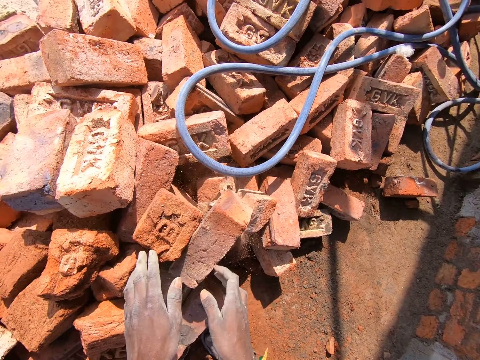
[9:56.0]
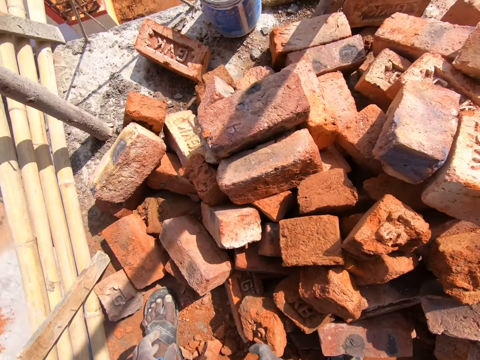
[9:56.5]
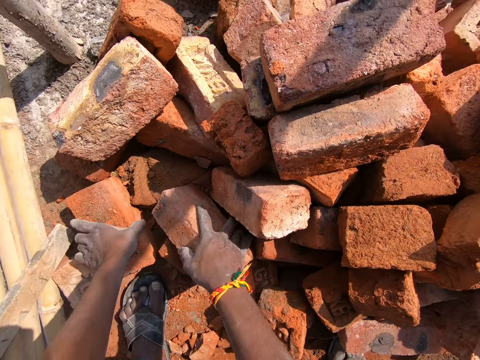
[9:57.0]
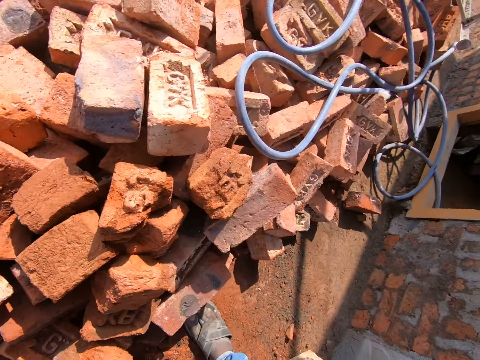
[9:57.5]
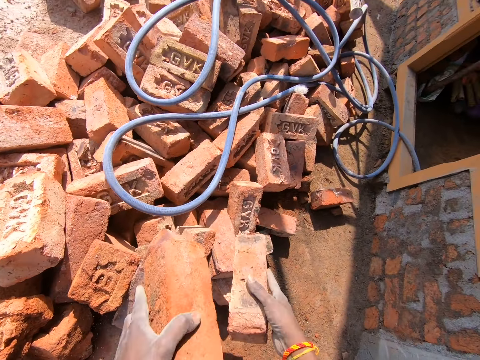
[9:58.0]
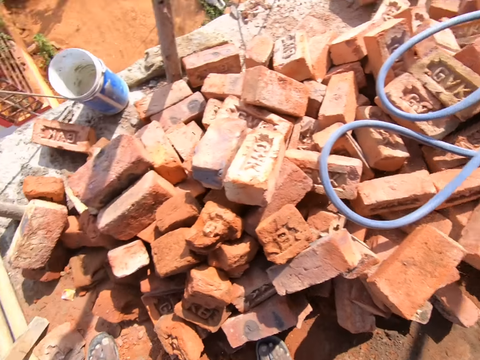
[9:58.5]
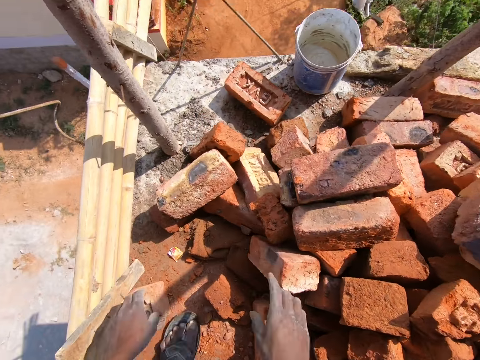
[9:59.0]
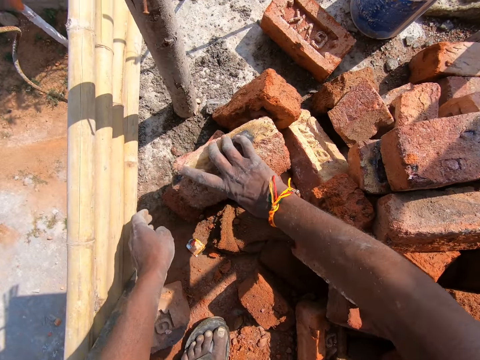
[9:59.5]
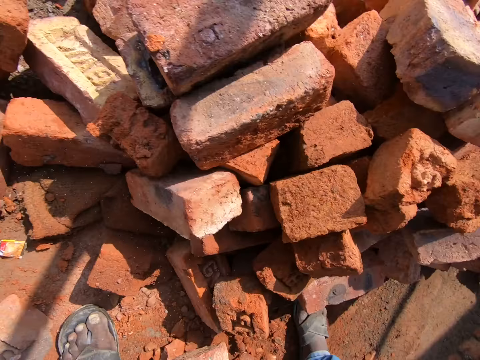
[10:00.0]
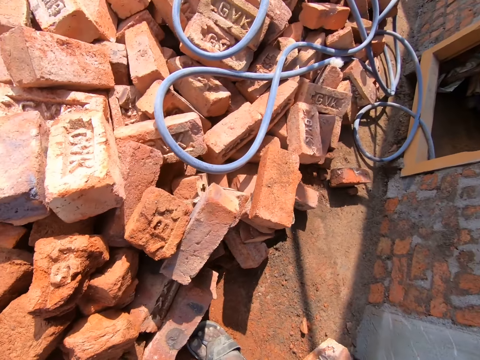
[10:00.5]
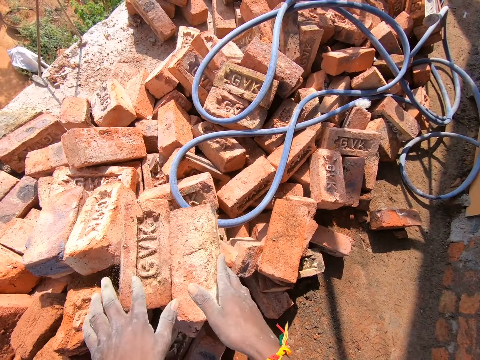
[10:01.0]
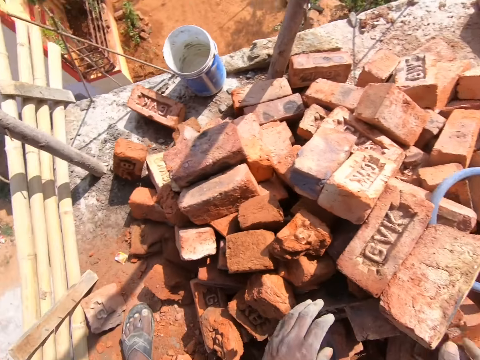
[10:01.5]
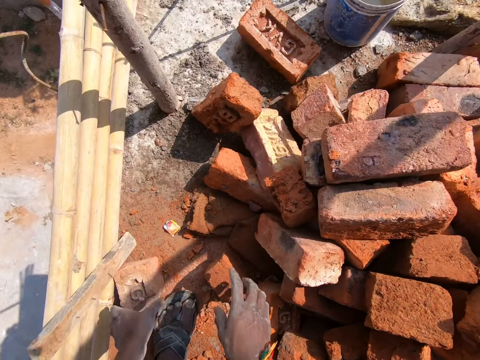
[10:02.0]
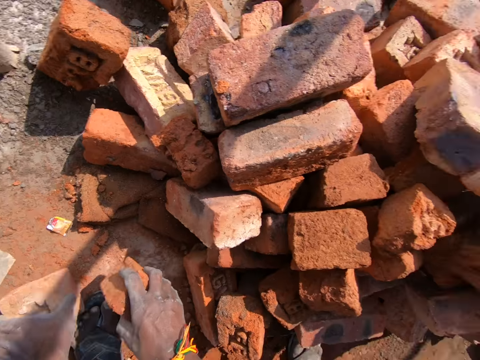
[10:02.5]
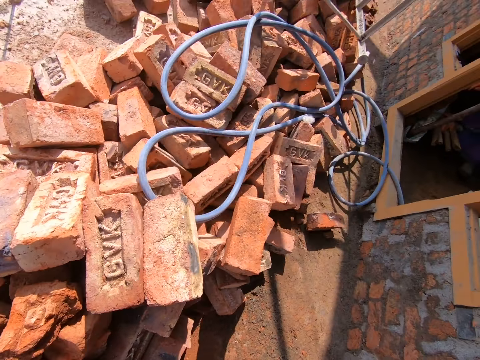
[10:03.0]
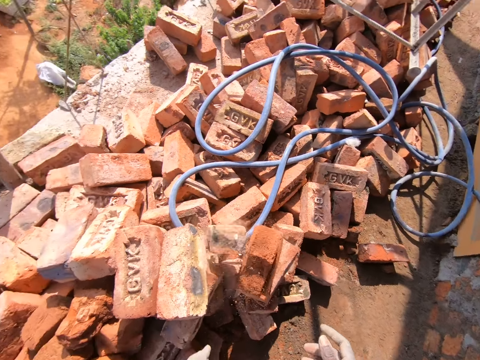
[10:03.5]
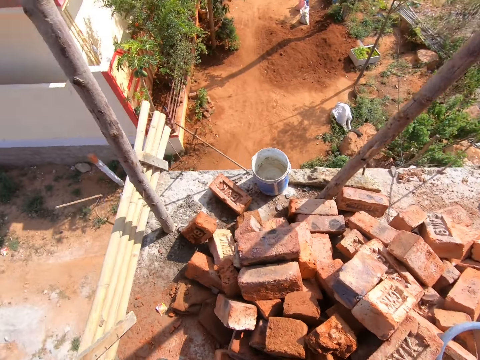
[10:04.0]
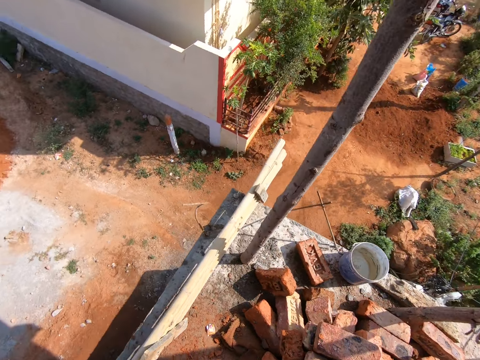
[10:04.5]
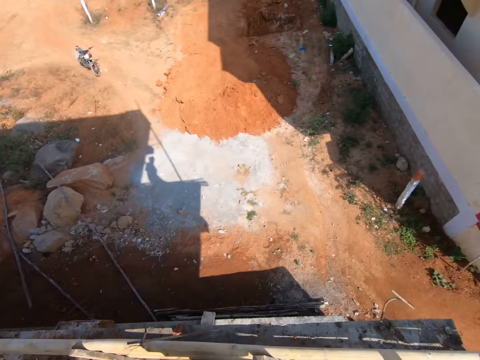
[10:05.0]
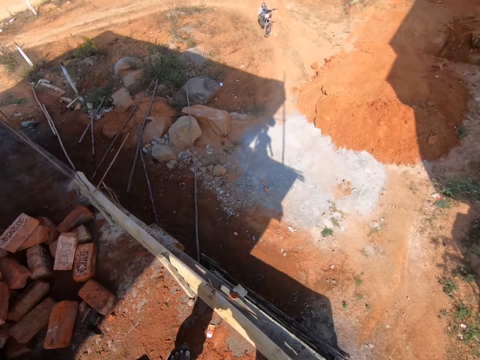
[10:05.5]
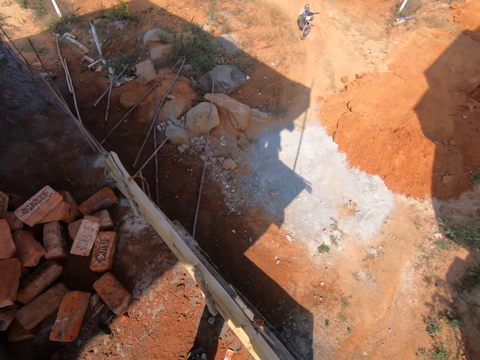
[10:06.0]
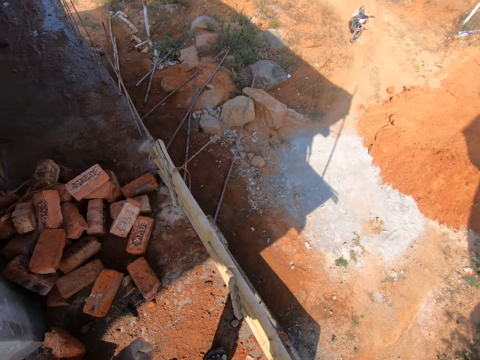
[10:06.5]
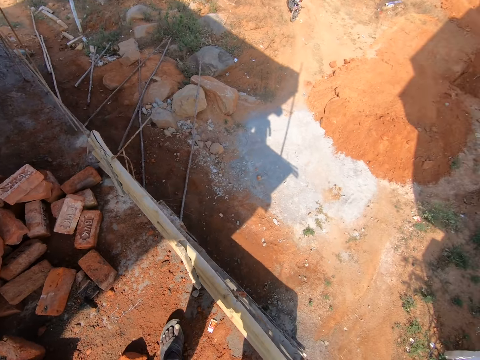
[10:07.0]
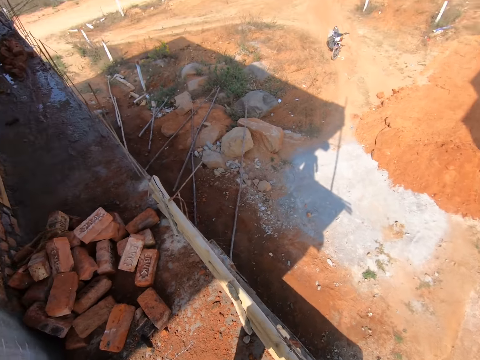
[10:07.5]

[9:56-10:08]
The camera wearer puts the bricks down. They pick up the bricks and put the bricks down. They pick up a brick and put the bricks down. They pick up the bricks and put the bricks down. They look around the construction site.

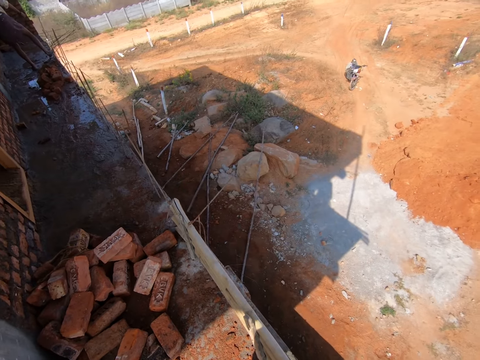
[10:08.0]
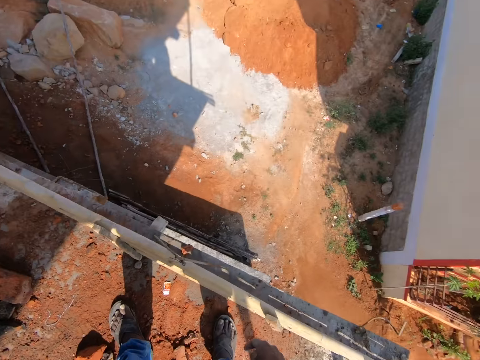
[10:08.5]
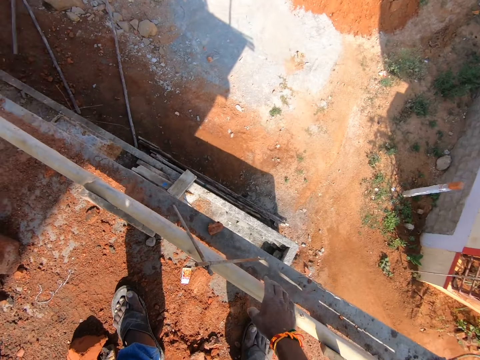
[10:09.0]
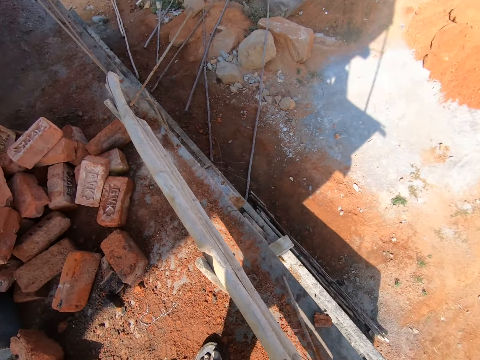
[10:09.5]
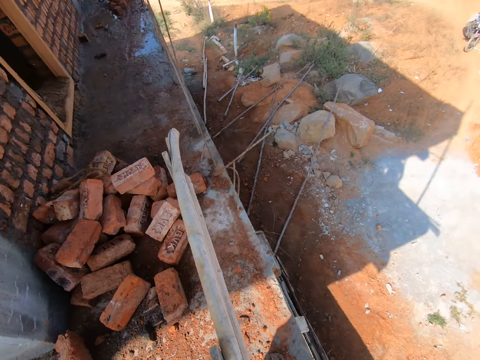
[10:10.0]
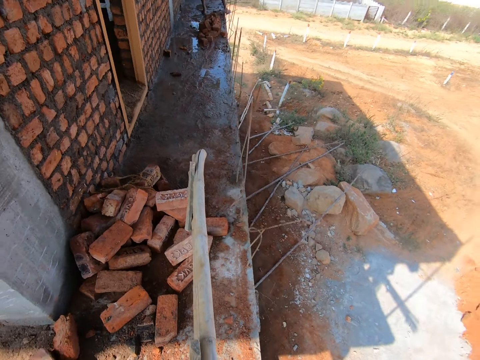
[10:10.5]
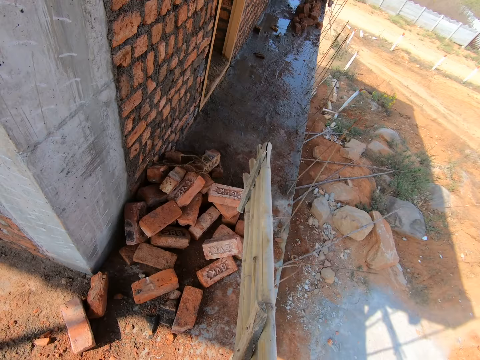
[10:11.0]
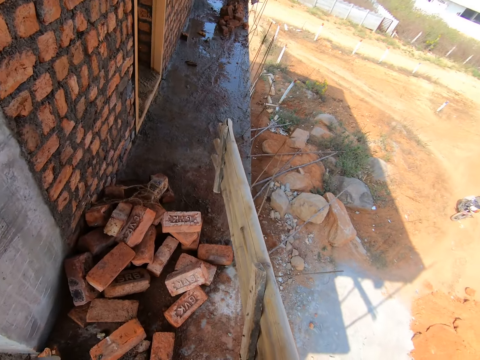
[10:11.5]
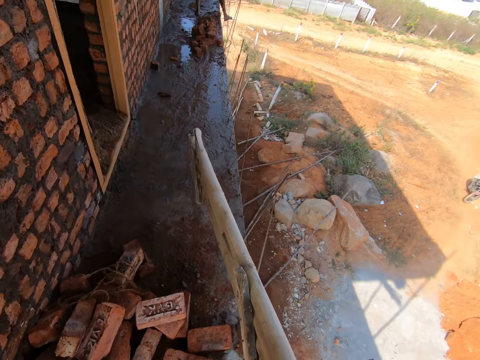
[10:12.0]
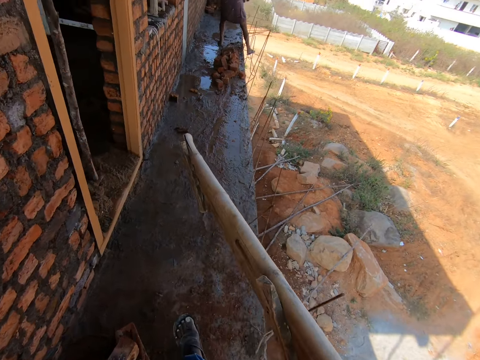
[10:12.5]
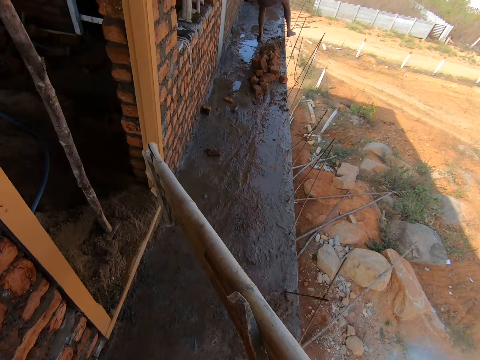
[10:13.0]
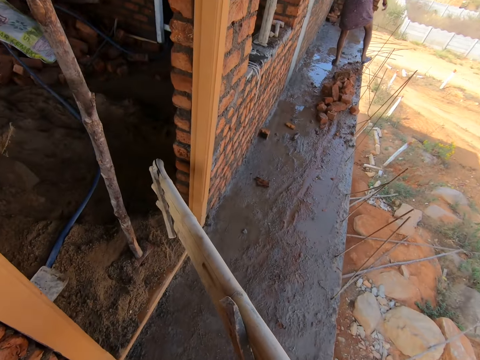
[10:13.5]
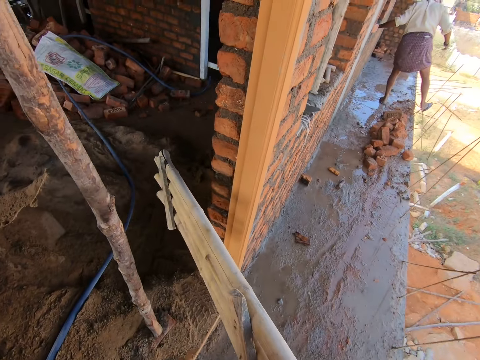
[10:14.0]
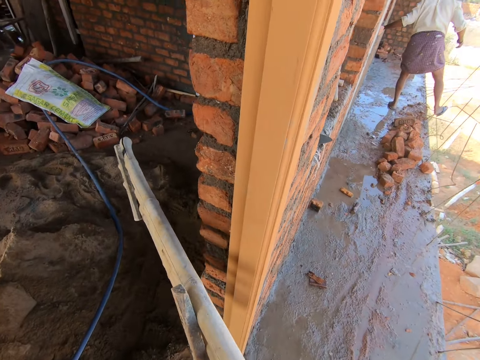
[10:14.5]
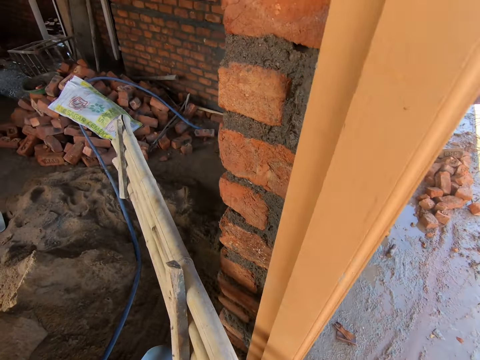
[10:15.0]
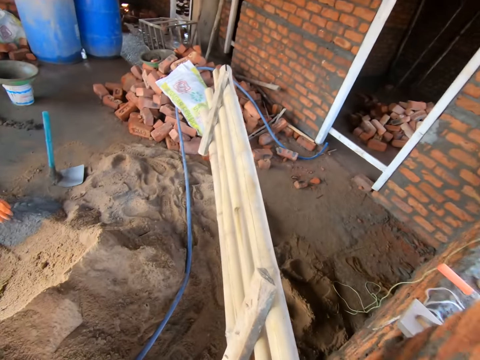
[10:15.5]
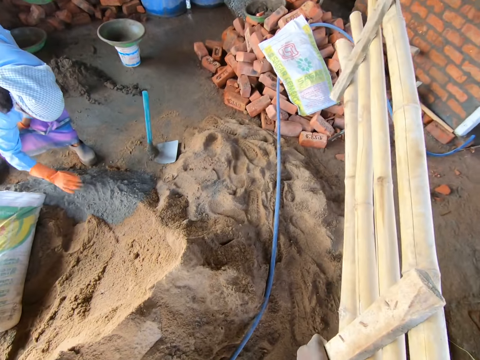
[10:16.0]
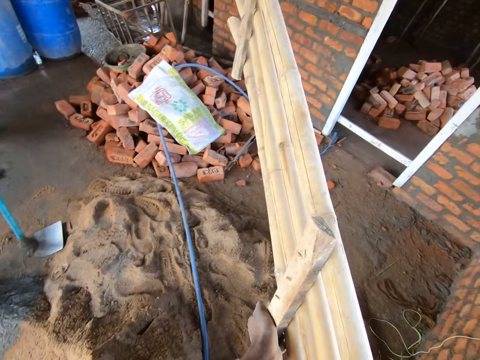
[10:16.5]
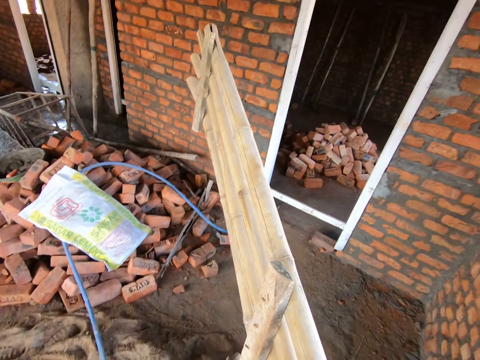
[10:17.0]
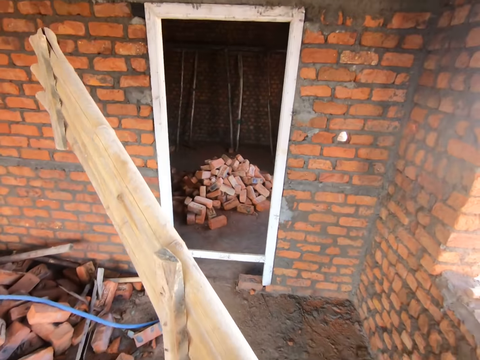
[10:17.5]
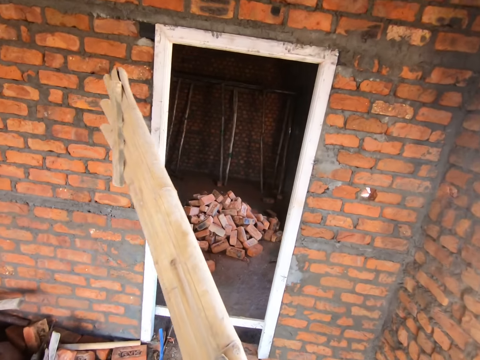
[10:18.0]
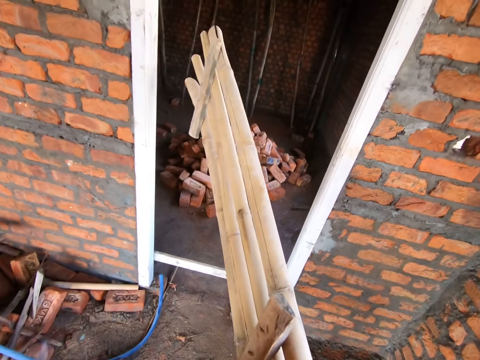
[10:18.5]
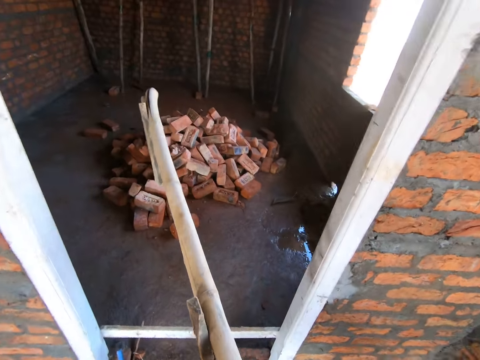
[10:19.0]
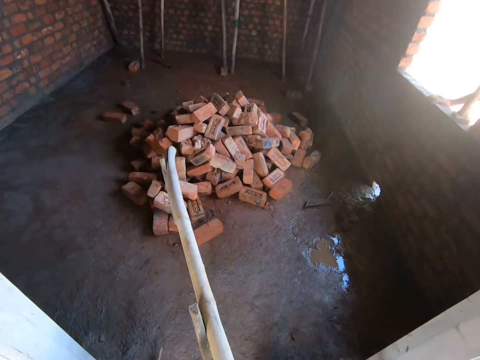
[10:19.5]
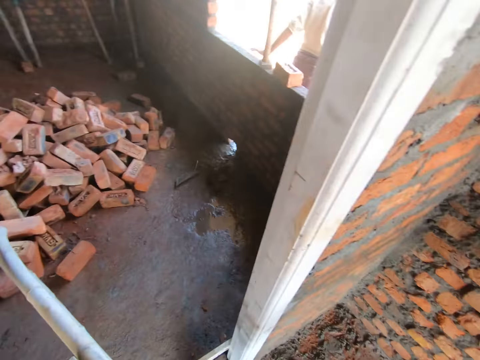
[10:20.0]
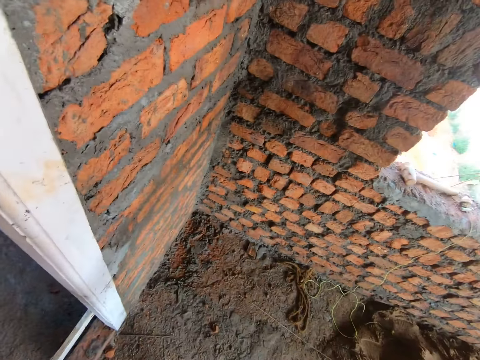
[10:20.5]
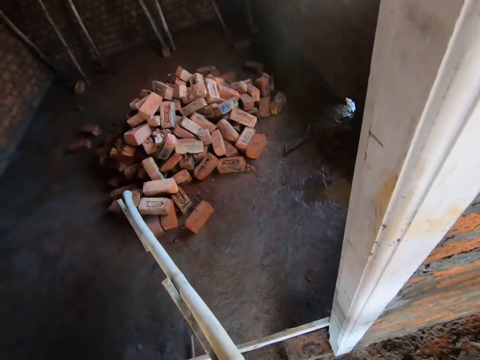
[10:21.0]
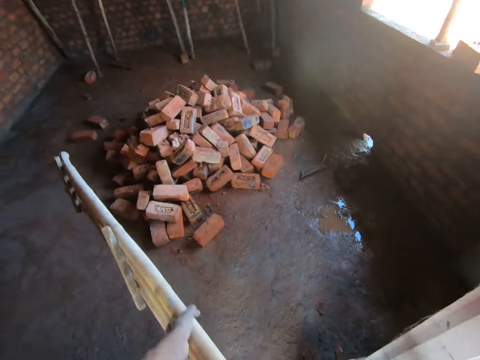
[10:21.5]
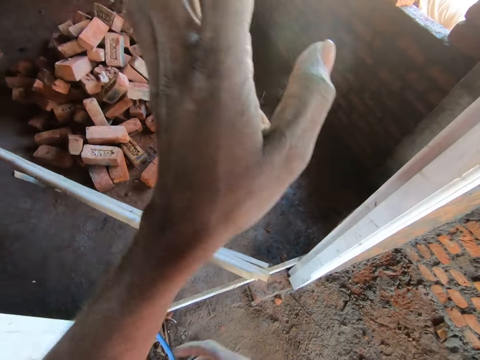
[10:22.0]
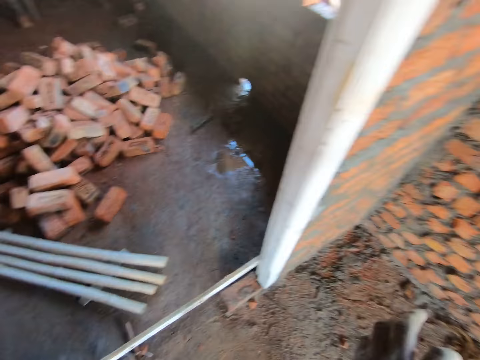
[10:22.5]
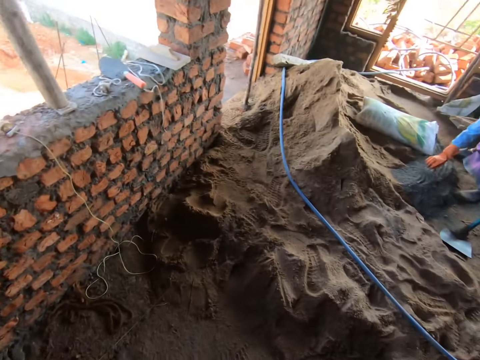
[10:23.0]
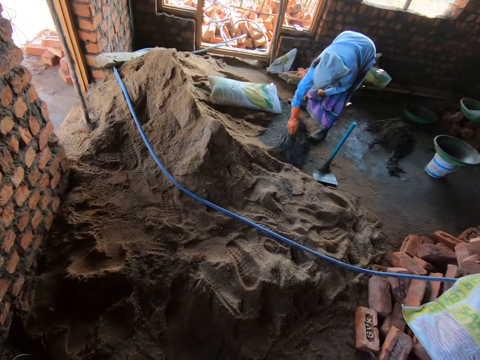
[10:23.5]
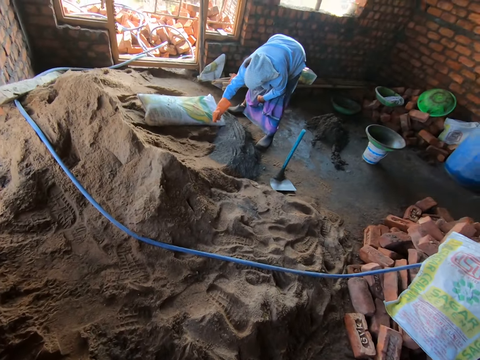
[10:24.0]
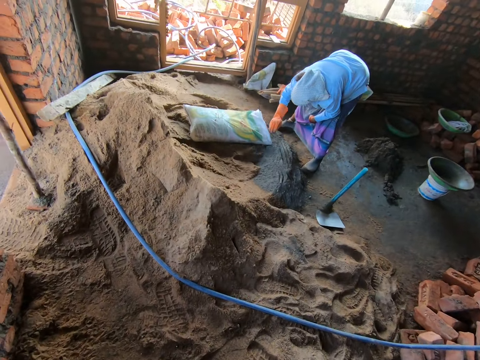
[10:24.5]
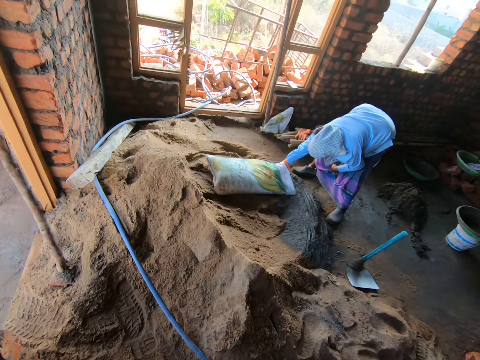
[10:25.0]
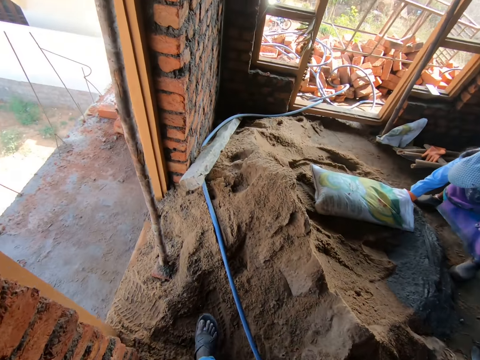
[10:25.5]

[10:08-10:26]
The camera wearer picks up the piece of wood. They carry the wood. They walk around the construction house. A person mixes concrete. The camera wearer walks around. They drop the wood on the floor. They turn around. They walk around the construction house. The person mixes concrete.
